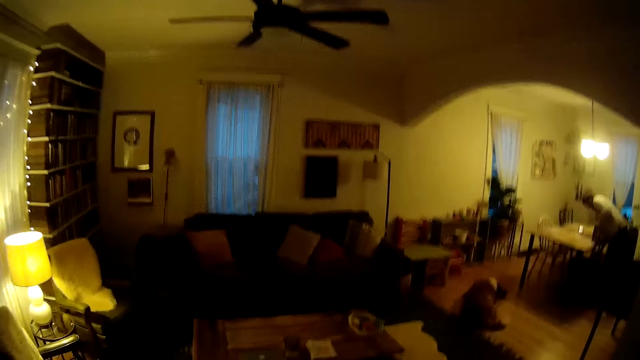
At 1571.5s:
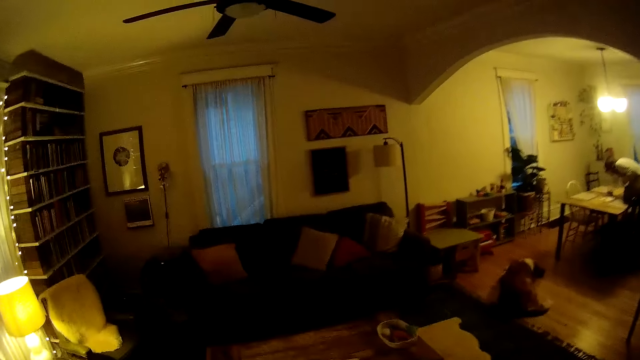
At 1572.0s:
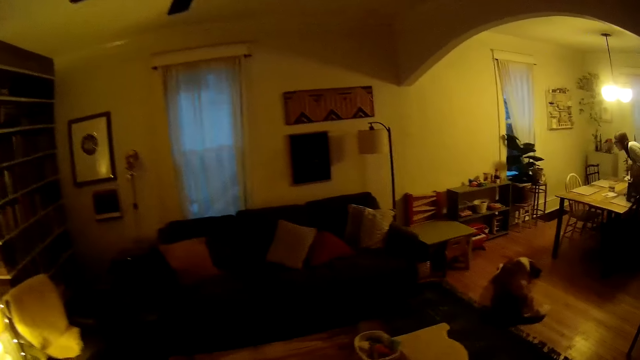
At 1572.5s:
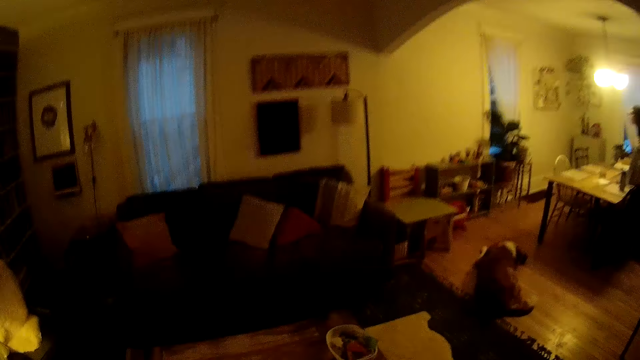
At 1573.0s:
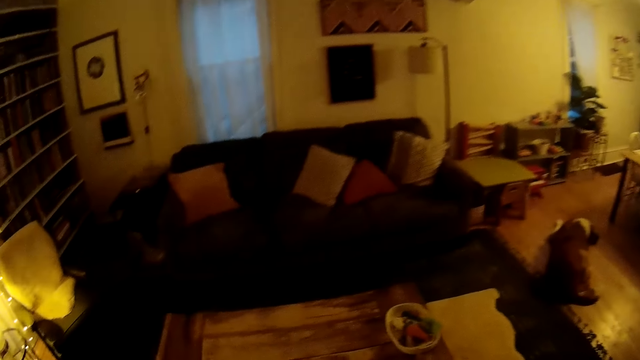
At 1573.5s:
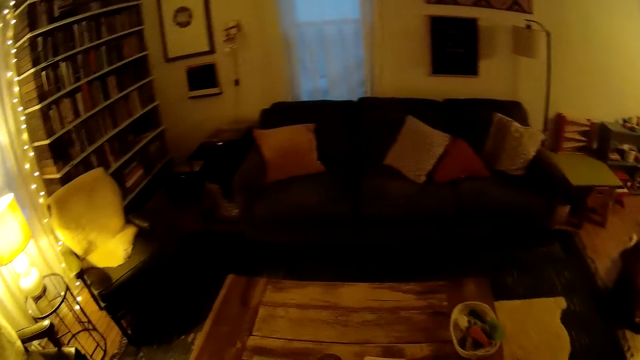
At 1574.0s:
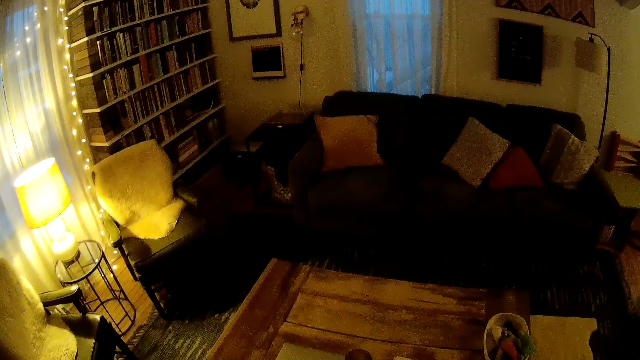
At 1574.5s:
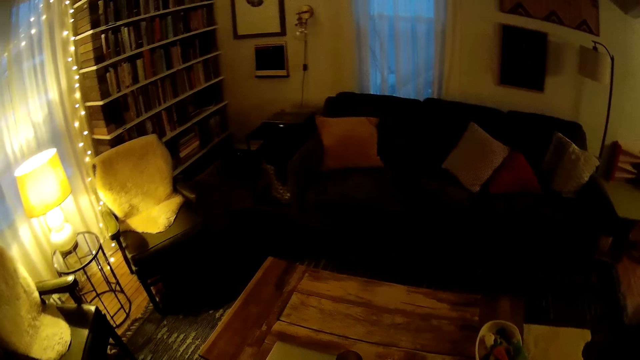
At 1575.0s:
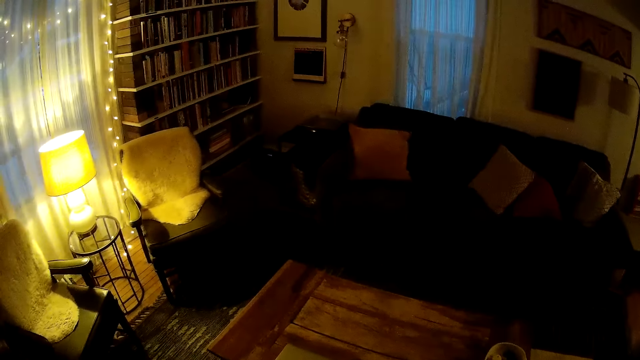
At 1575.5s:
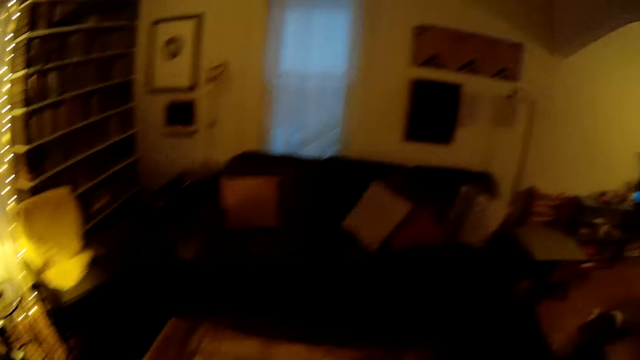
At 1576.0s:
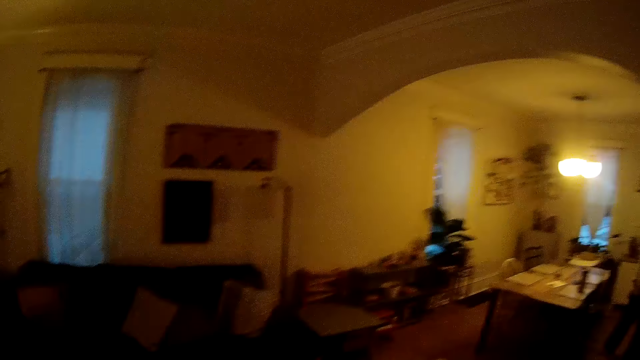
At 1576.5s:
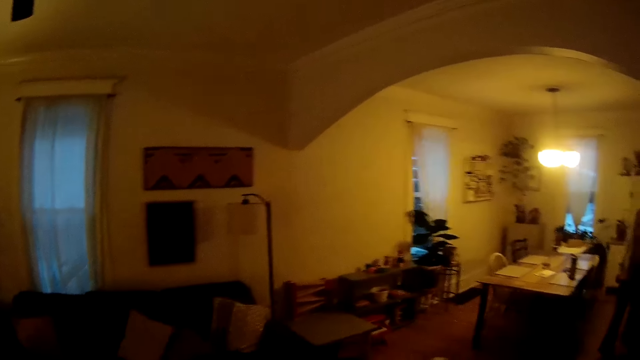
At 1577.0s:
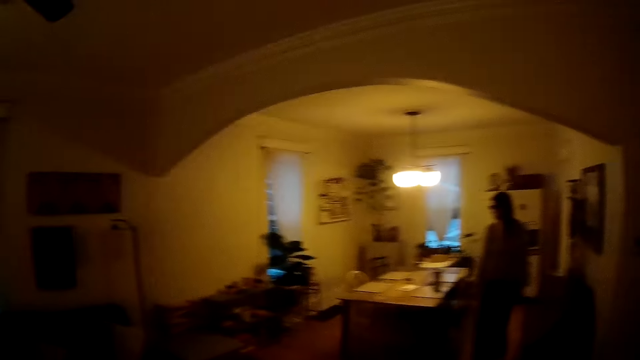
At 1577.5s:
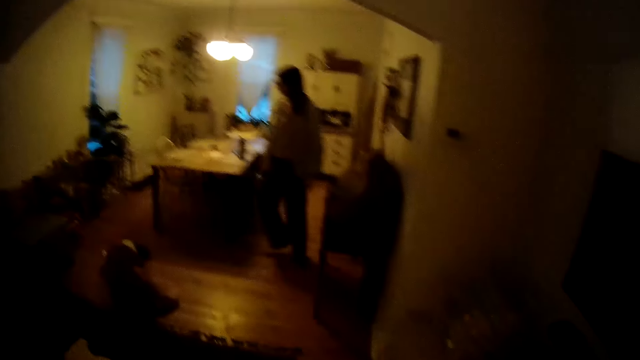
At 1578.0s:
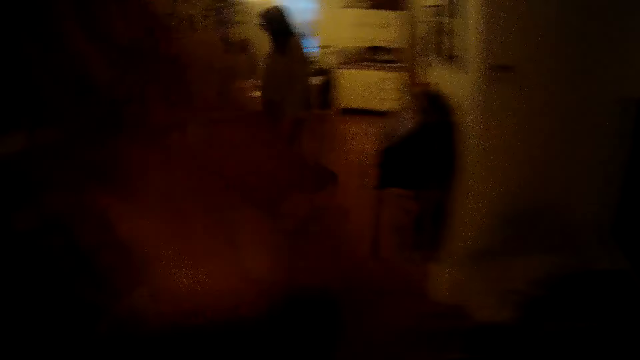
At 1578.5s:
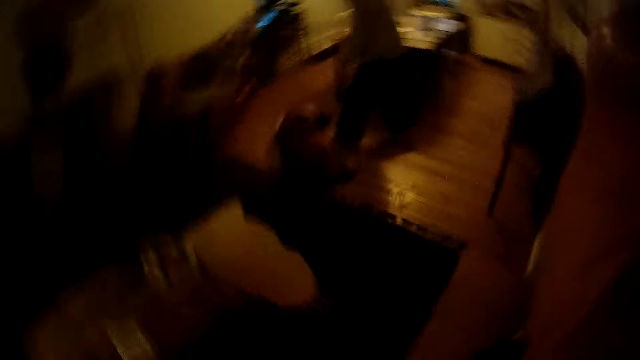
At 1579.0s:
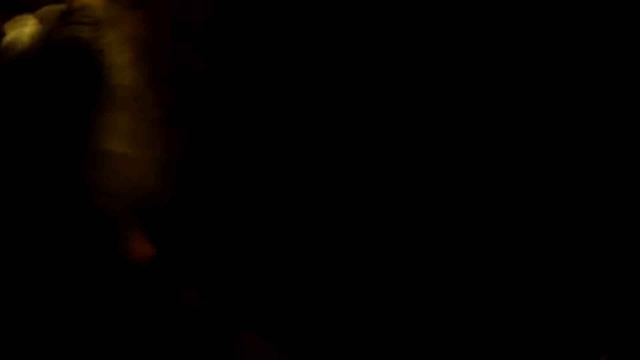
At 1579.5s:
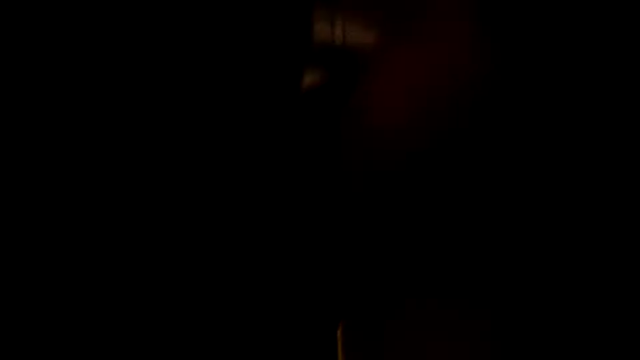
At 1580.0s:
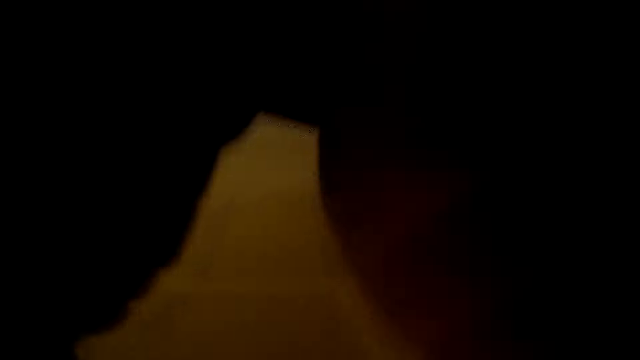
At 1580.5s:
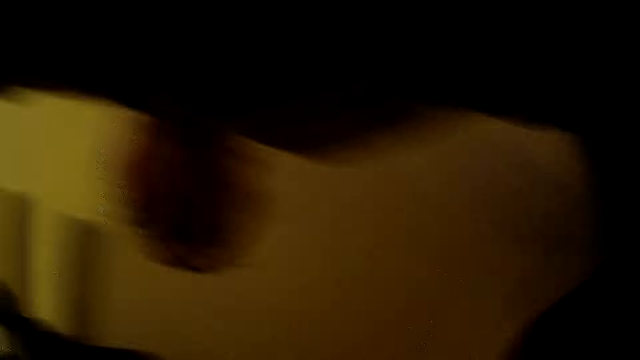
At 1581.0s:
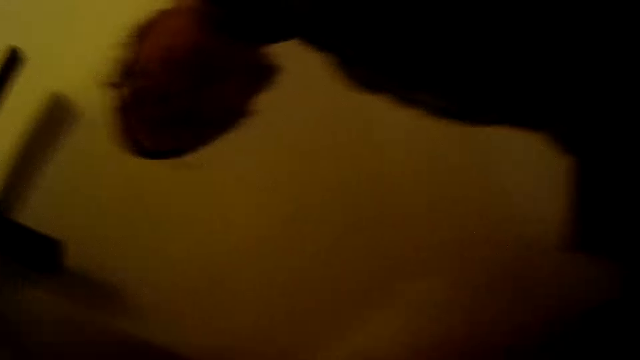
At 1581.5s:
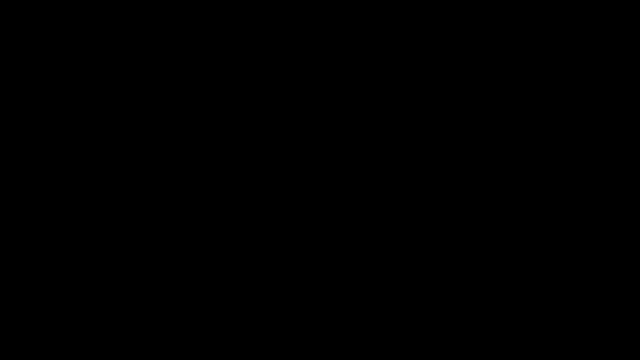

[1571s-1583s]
The camera wearer looks around the room. A lady moves around the room. The camera wearer removes glasses from his face with his right hand. He talks with the lady.
